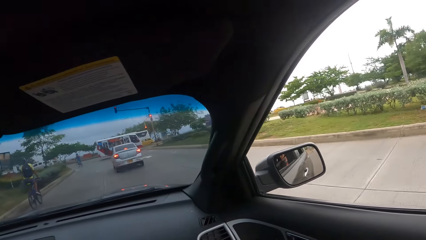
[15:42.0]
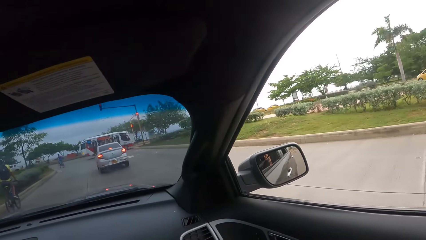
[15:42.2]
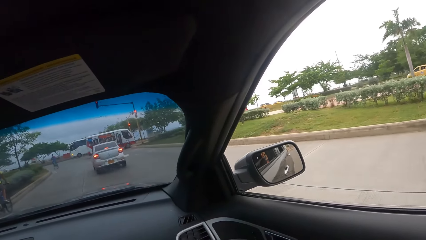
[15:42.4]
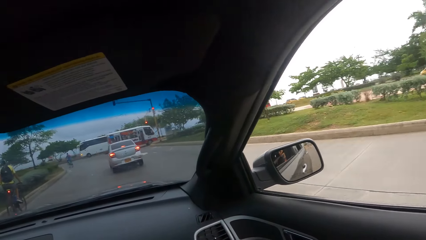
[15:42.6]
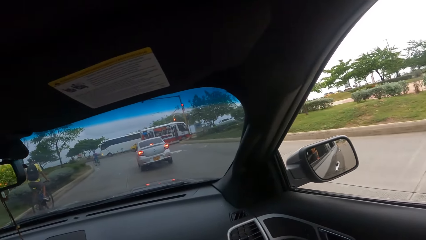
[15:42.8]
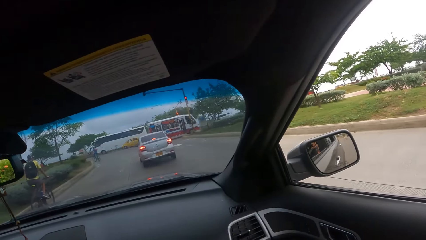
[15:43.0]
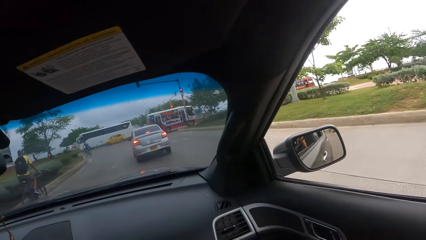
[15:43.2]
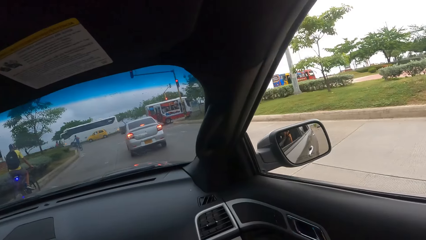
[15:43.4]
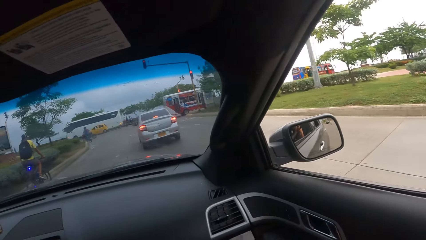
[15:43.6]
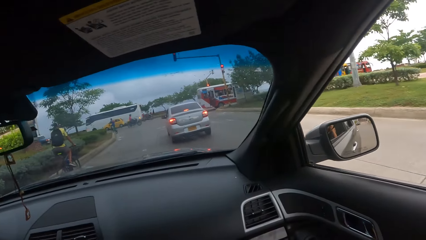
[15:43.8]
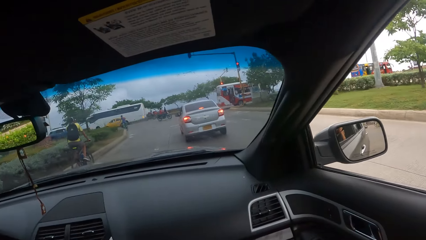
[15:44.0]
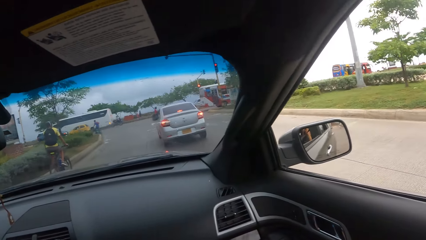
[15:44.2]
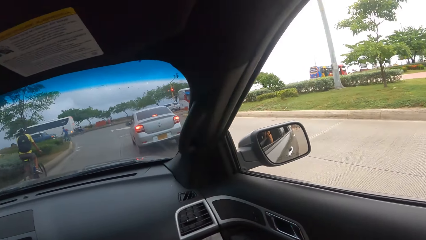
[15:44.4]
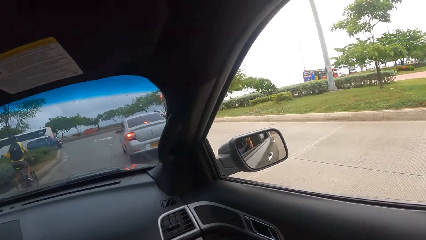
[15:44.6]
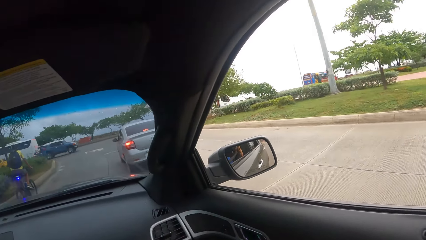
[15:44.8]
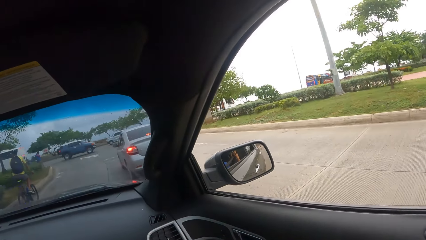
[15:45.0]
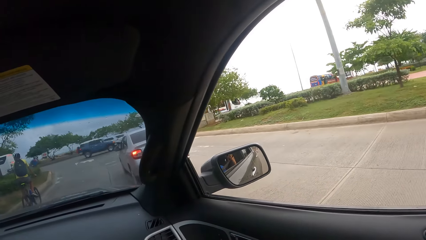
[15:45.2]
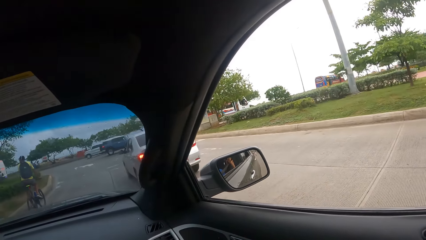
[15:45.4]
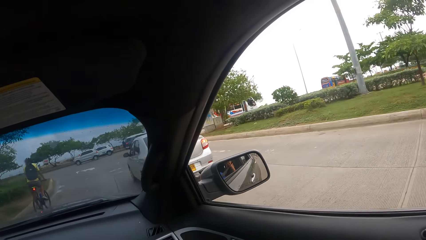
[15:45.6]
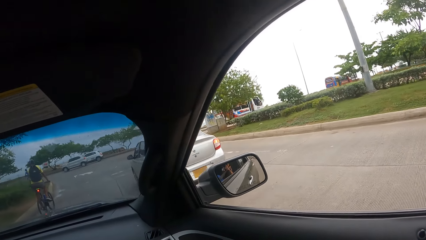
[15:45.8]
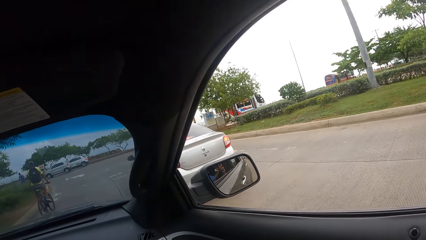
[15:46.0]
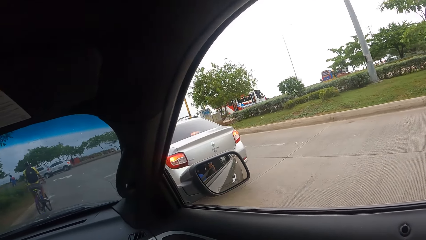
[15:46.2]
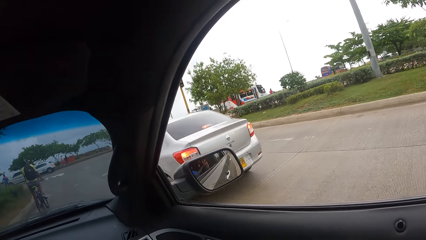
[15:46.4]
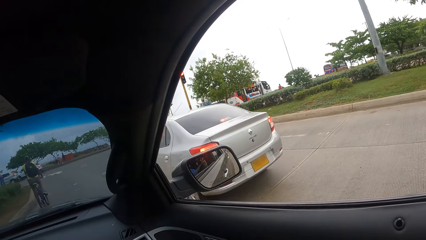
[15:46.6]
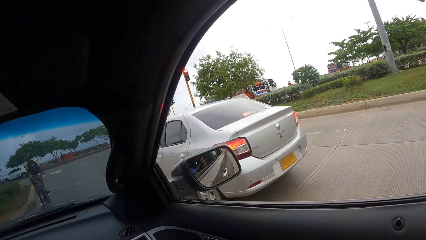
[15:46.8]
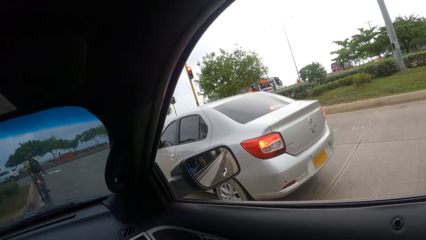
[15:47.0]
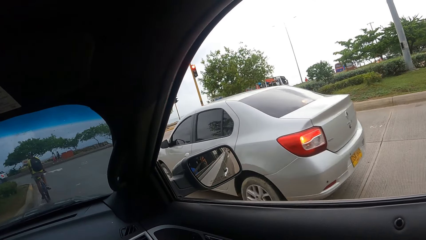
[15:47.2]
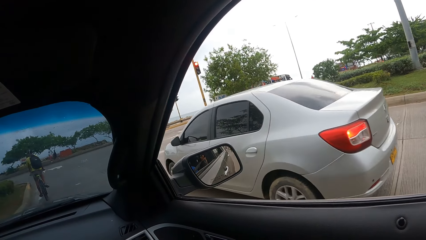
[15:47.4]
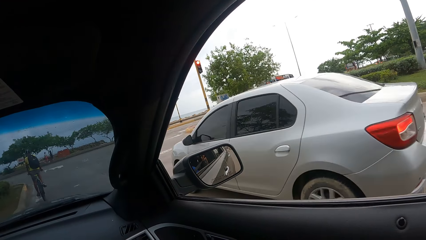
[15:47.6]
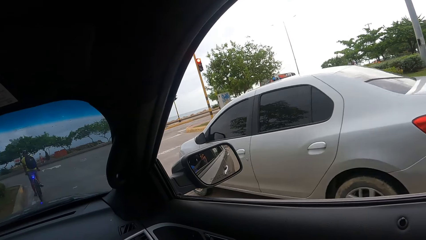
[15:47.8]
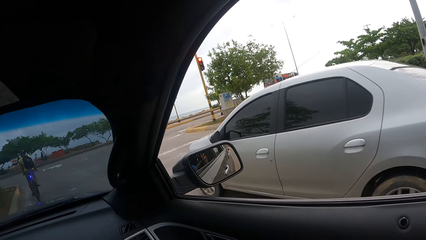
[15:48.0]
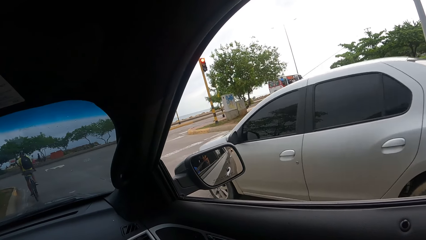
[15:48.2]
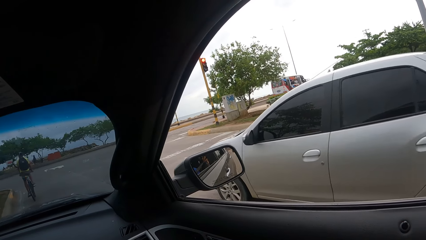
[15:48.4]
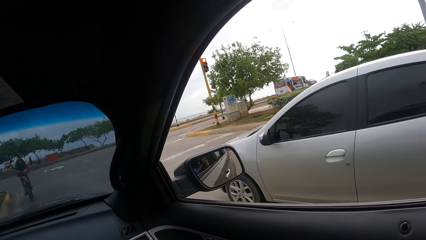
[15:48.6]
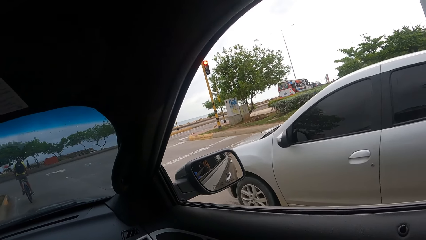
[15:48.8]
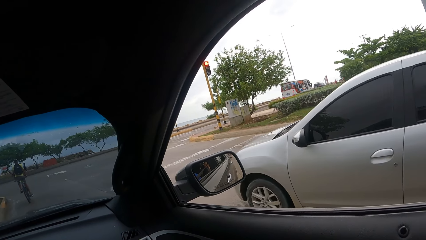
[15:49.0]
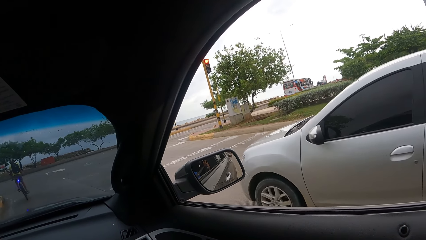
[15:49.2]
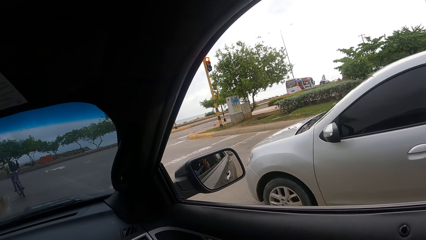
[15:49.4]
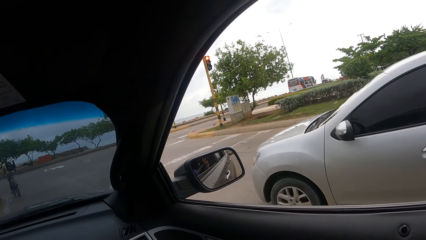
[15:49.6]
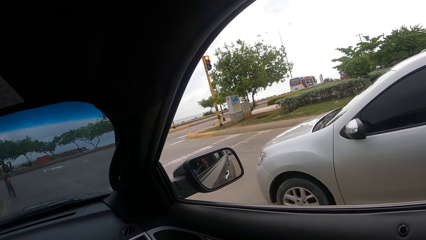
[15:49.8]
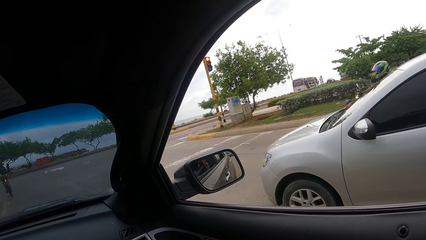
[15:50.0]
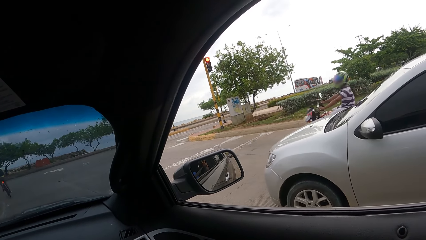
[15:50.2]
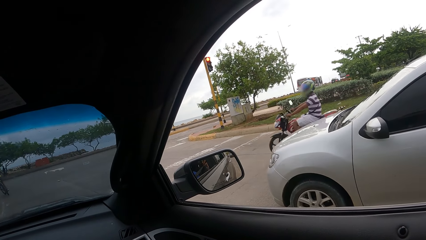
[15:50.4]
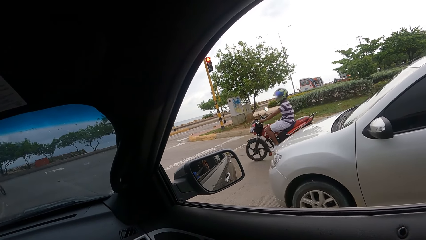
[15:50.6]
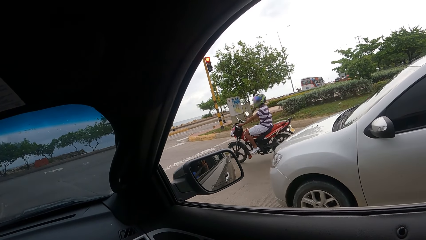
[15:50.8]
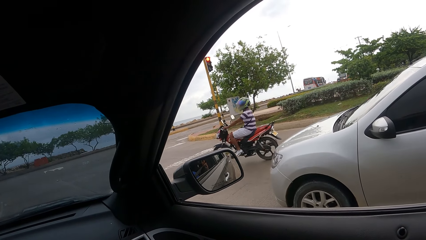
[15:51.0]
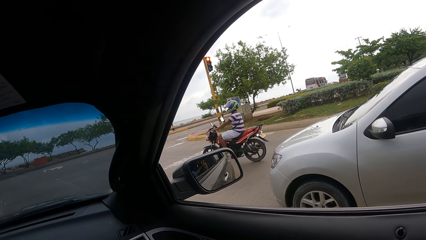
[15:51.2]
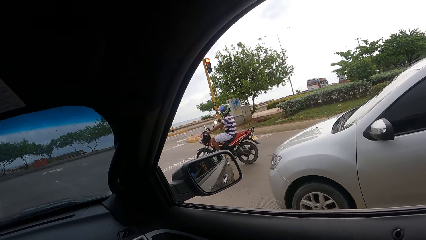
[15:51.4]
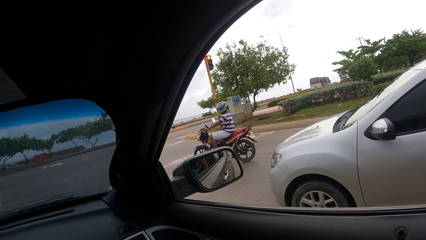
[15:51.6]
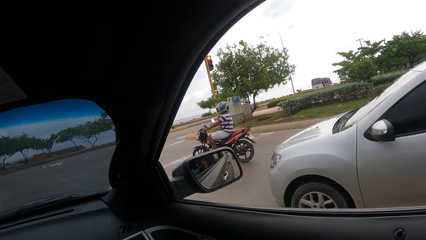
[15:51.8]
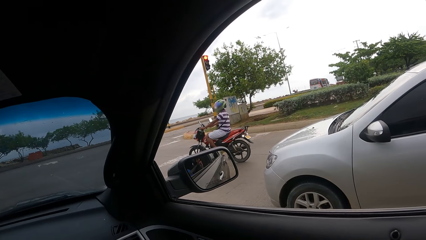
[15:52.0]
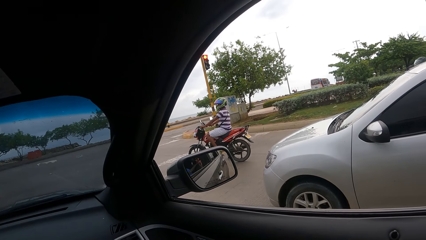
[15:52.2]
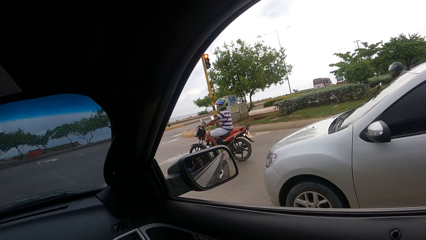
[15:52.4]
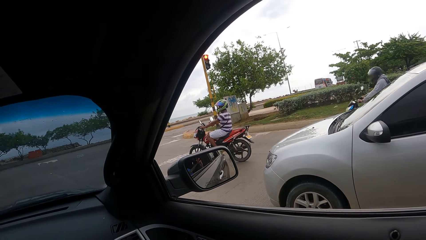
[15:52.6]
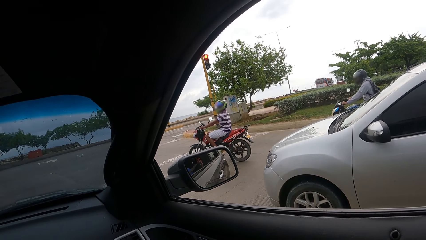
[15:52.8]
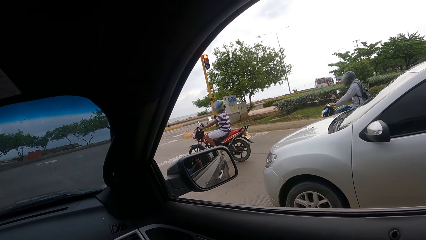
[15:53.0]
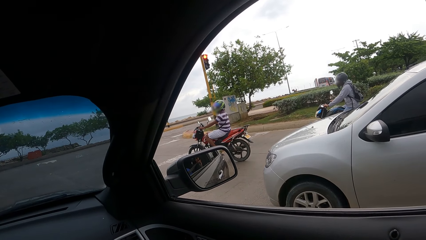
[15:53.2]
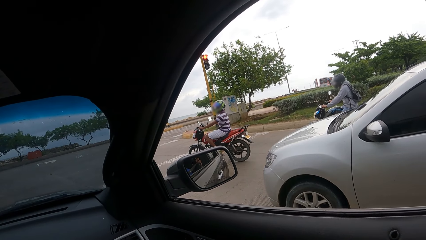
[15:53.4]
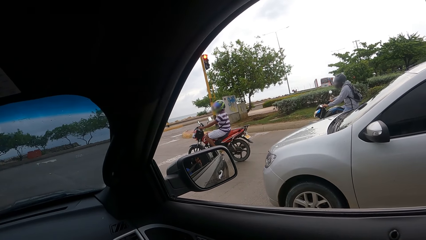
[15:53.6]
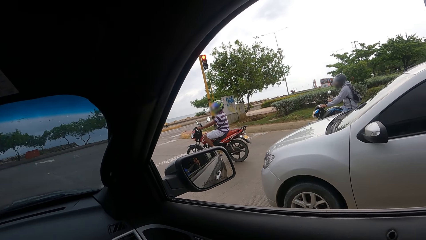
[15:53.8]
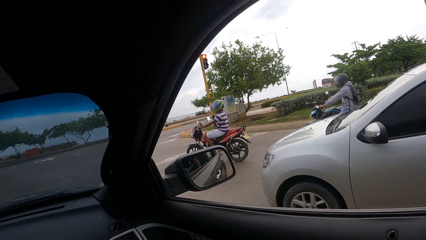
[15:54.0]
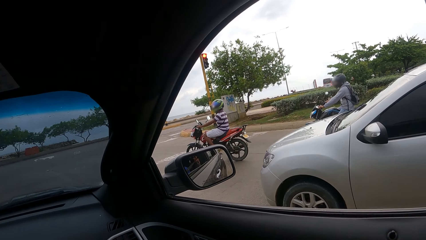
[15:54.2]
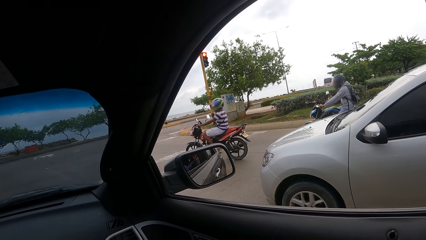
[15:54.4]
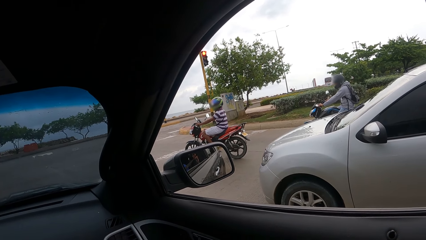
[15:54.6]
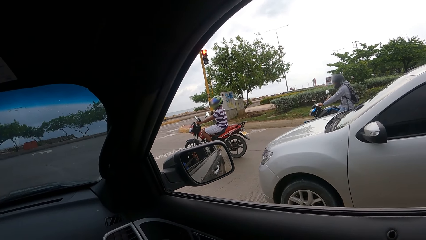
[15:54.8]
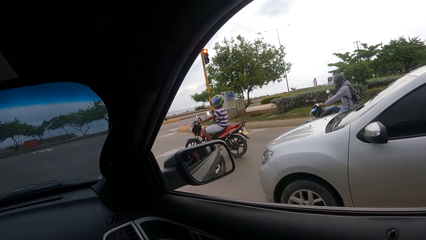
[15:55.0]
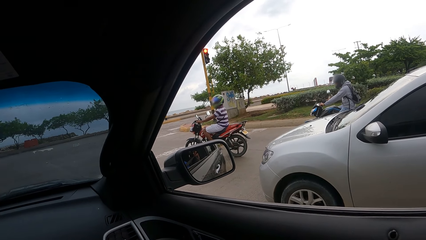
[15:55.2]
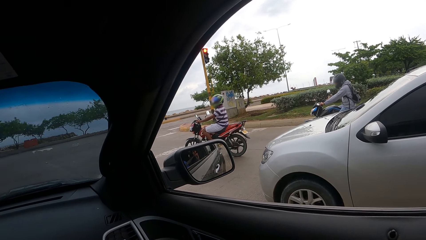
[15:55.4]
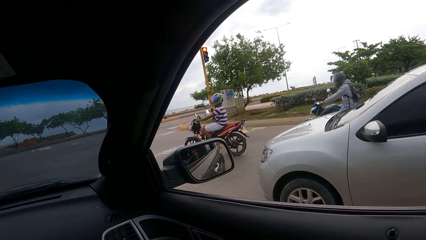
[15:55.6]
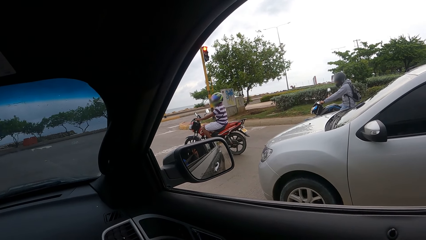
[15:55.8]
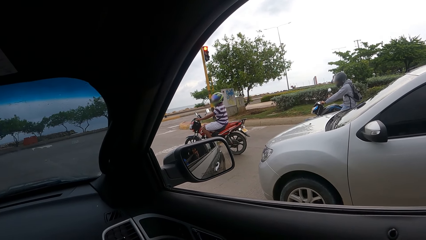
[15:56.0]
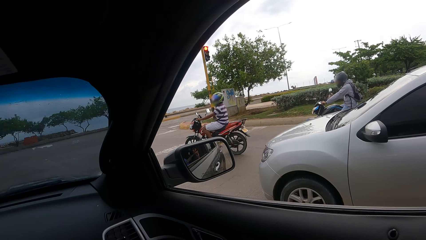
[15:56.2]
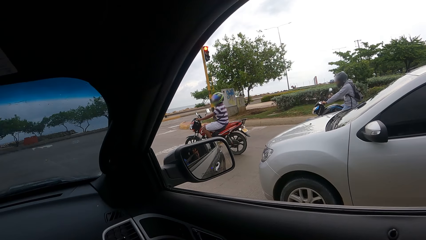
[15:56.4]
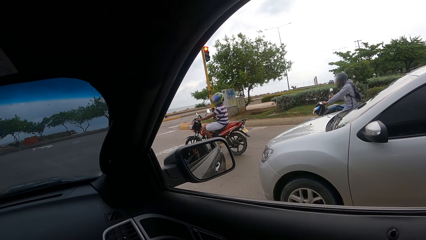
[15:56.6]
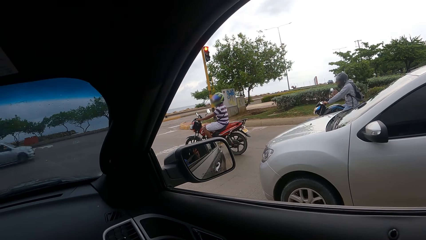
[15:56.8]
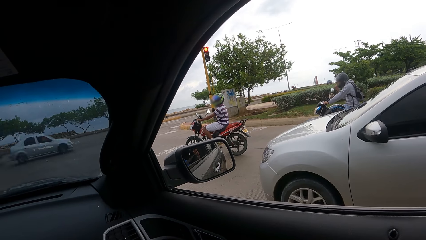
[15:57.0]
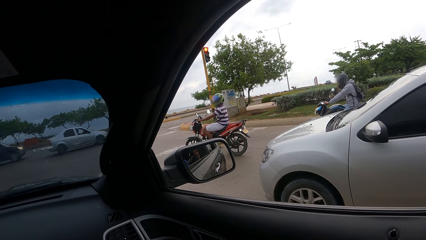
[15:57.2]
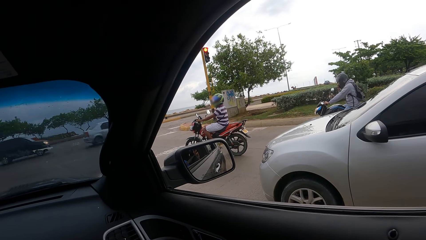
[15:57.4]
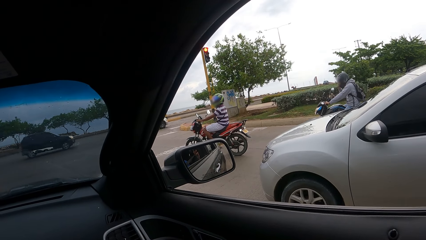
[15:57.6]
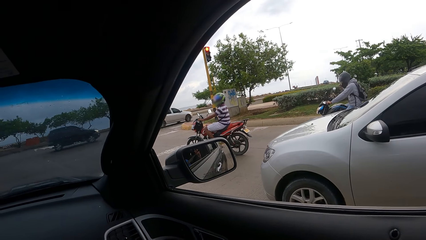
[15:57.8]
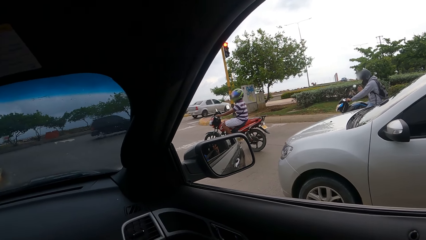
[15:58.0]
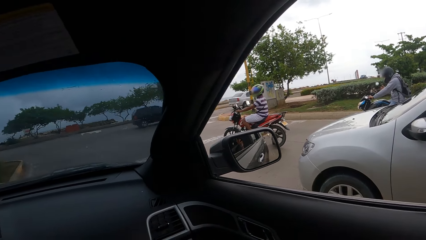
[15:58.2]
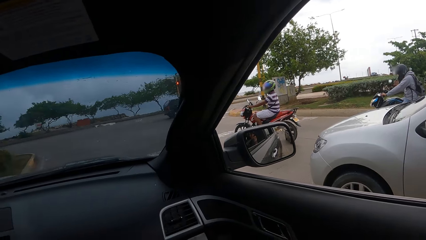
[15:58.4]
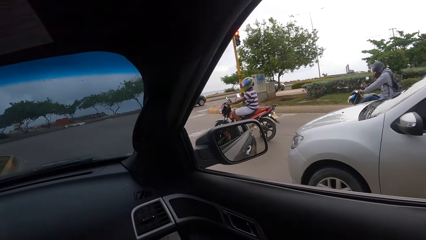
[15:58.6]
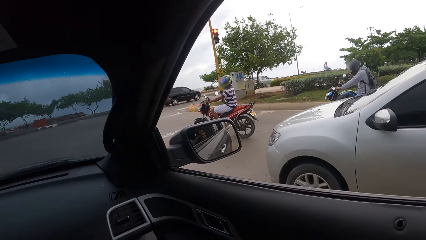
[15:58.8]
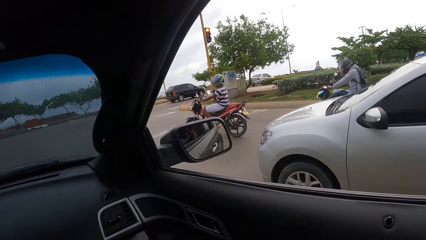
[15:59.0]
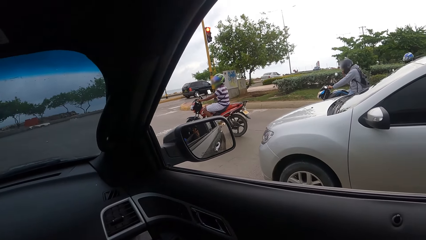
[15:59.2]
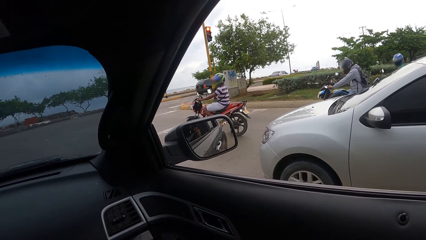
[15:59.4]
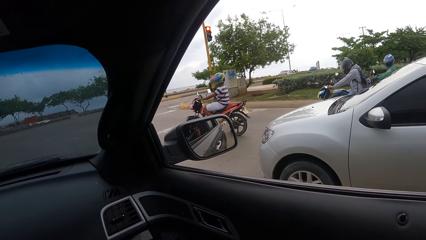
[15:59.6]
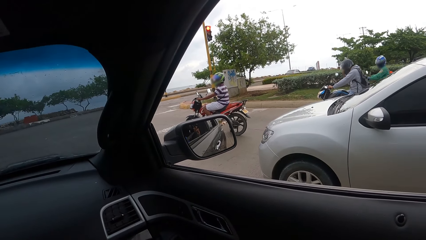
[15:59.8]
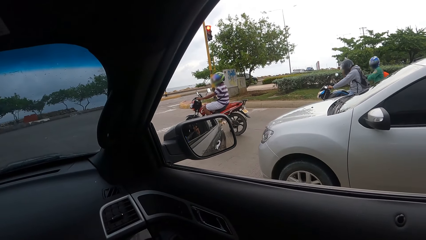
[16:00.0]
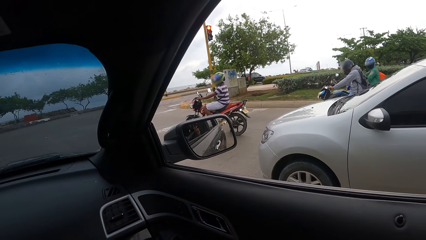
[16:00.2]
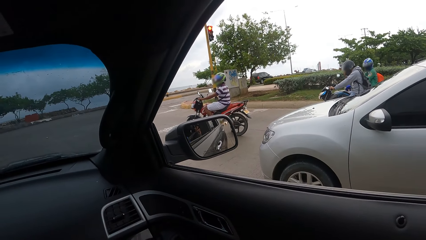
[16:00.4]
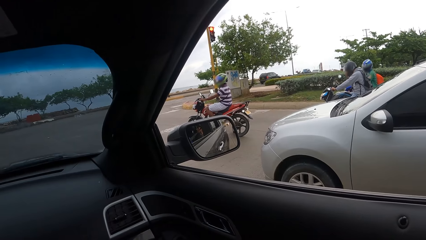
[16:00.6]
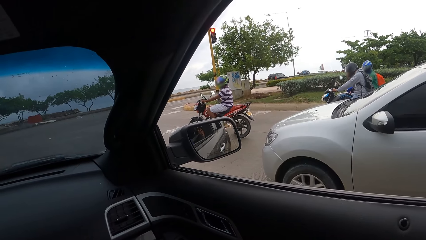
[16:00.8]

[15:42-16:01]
The camera wearer looks forward. They look right. They look forward. They look right. They look forward. They look right. They look forward. They look right.
